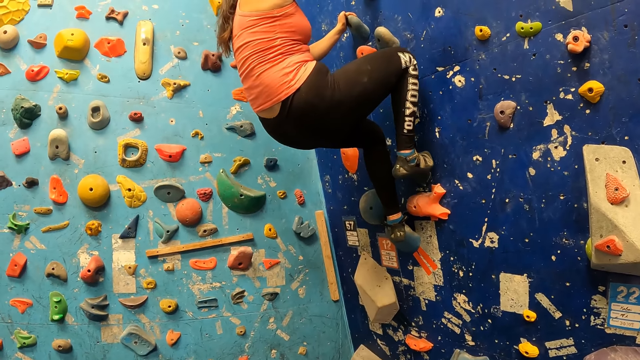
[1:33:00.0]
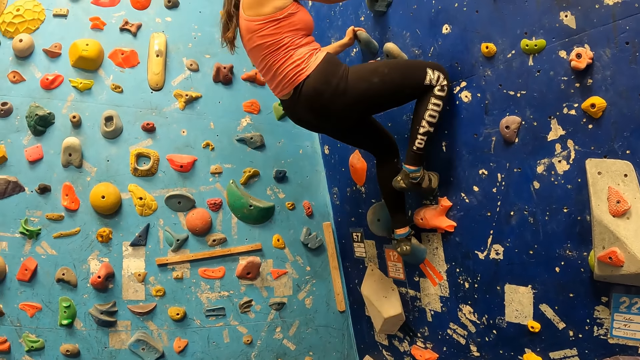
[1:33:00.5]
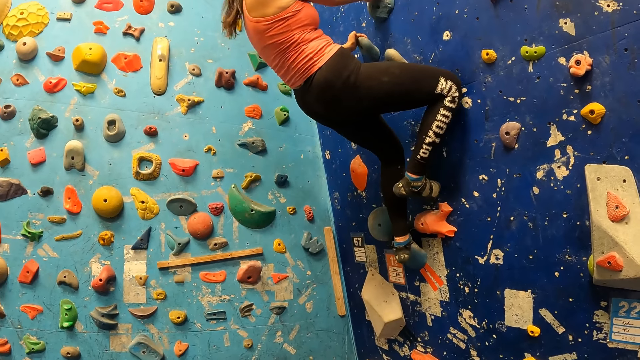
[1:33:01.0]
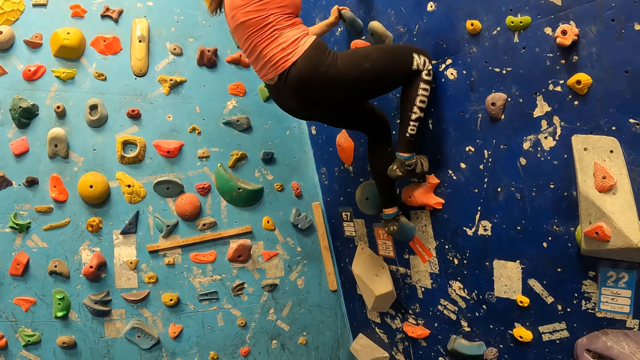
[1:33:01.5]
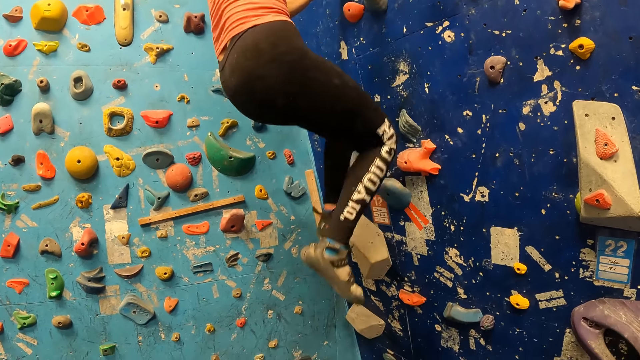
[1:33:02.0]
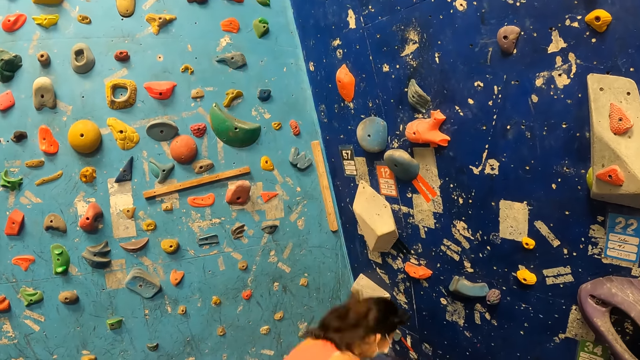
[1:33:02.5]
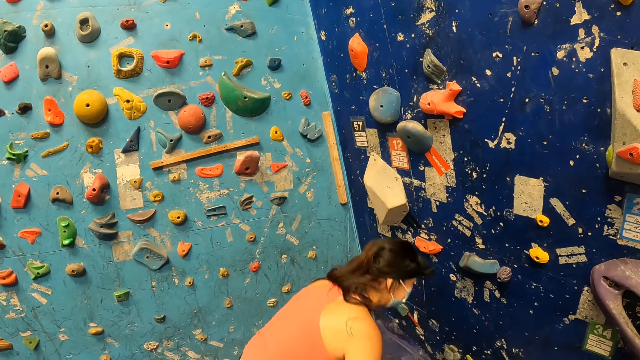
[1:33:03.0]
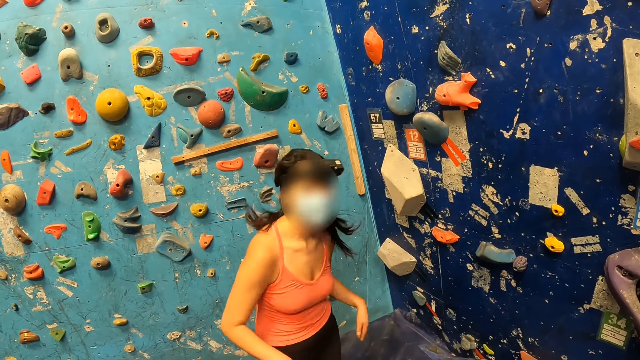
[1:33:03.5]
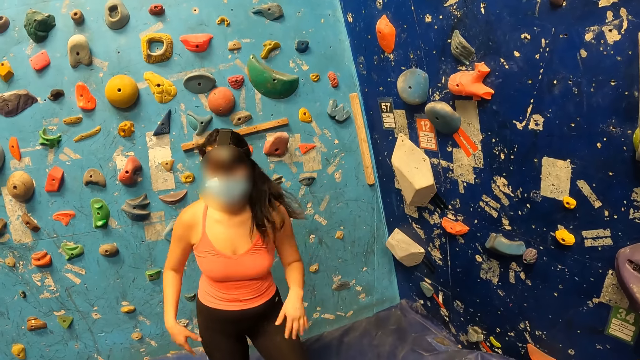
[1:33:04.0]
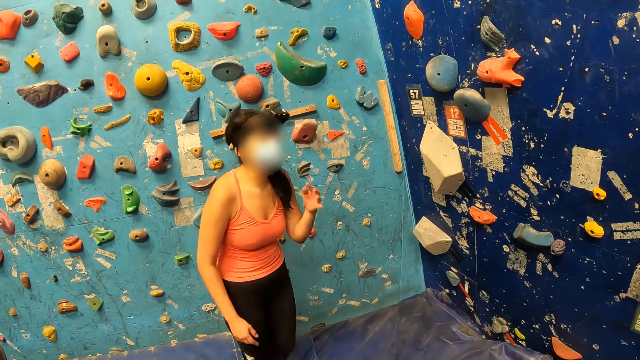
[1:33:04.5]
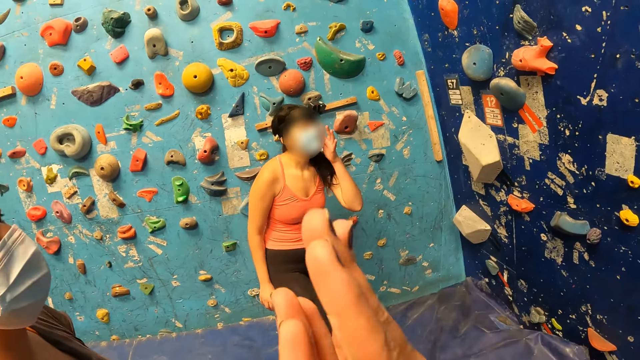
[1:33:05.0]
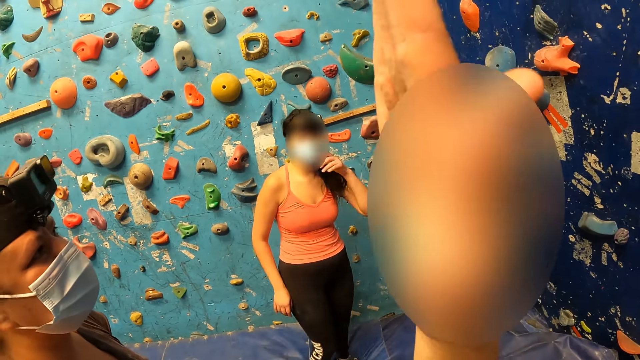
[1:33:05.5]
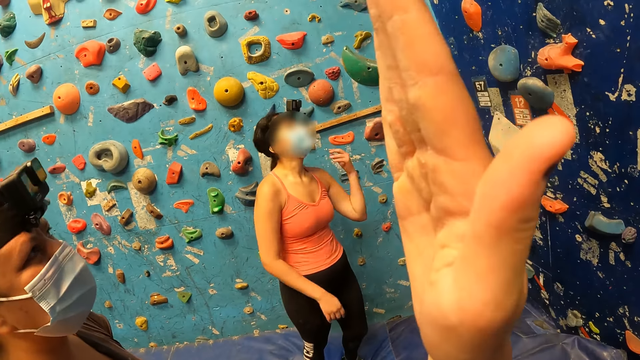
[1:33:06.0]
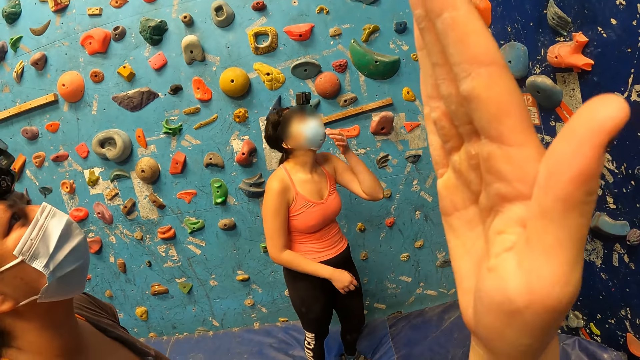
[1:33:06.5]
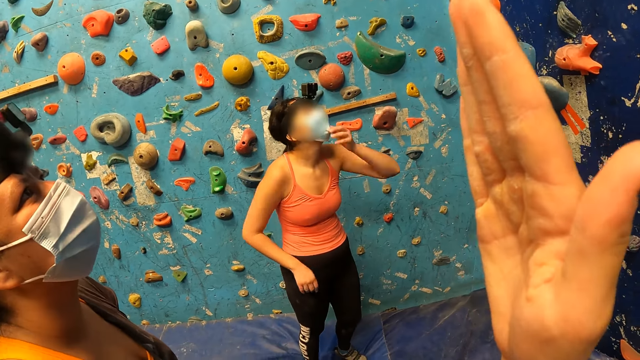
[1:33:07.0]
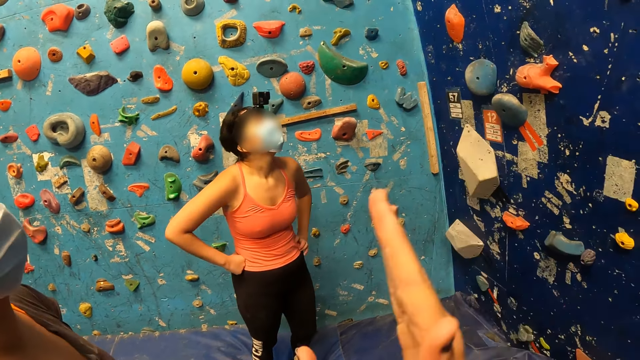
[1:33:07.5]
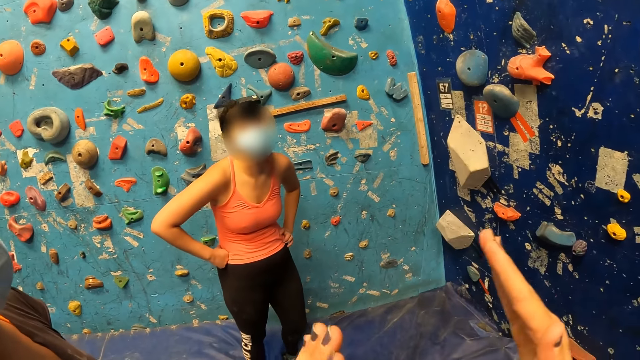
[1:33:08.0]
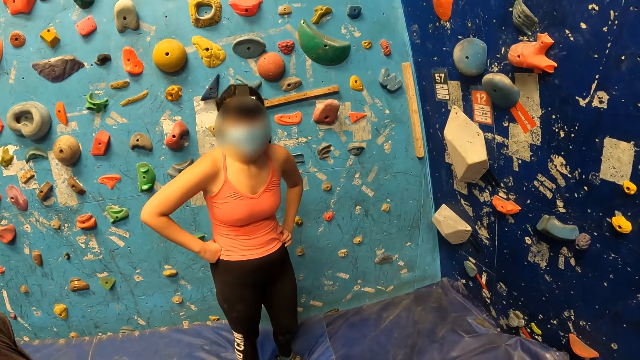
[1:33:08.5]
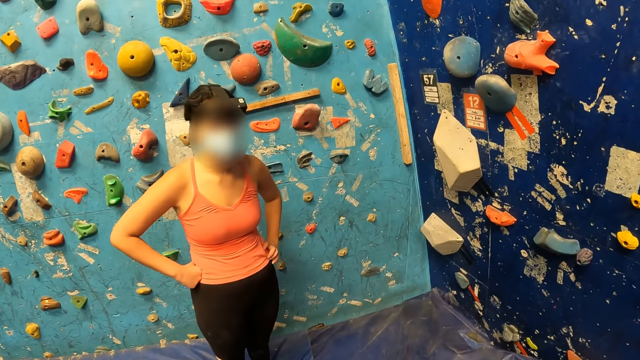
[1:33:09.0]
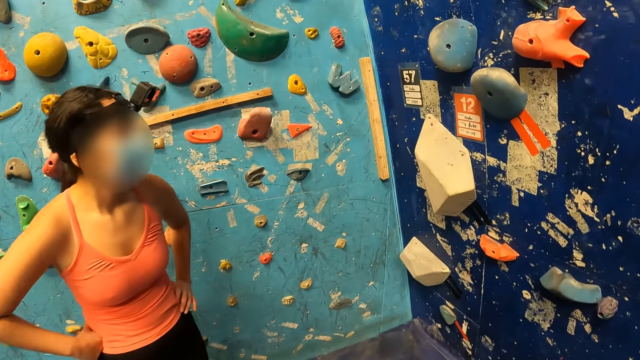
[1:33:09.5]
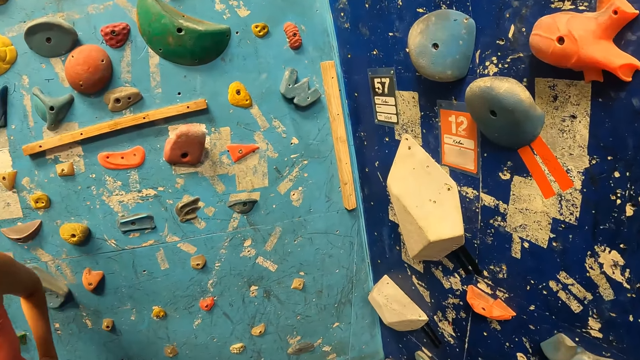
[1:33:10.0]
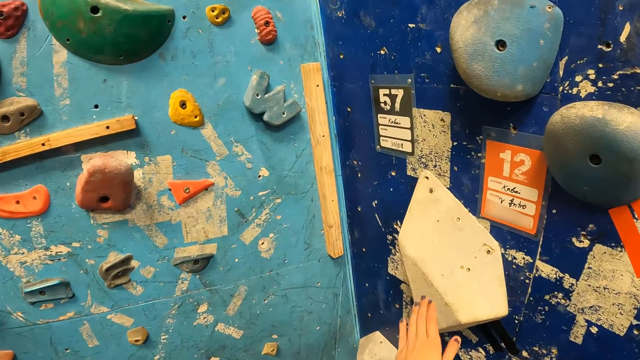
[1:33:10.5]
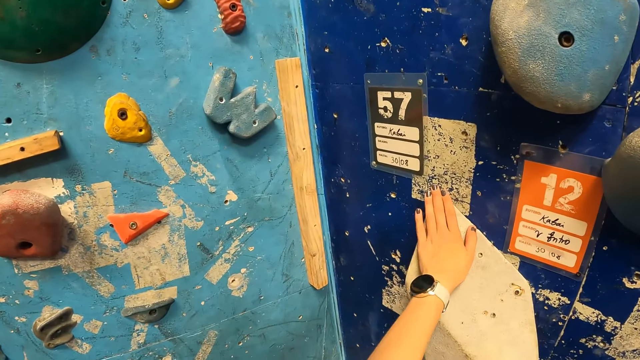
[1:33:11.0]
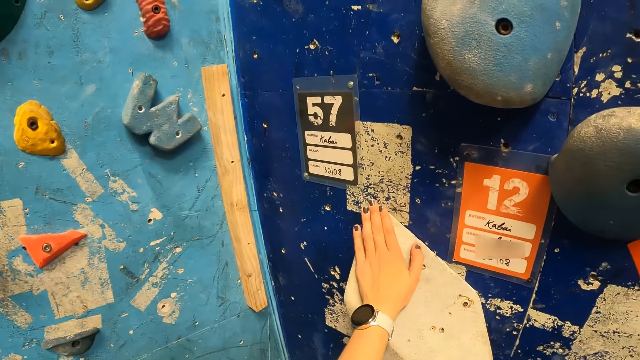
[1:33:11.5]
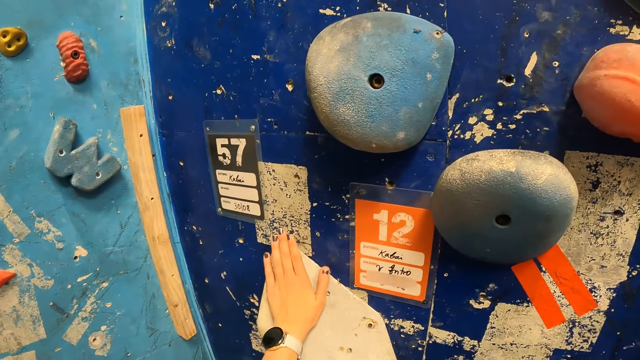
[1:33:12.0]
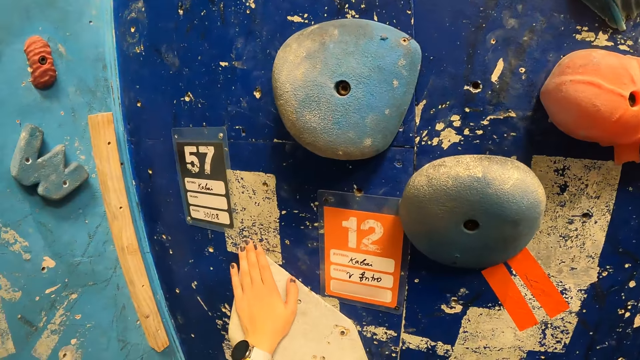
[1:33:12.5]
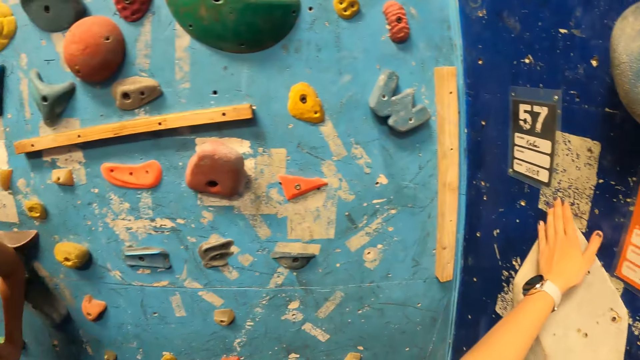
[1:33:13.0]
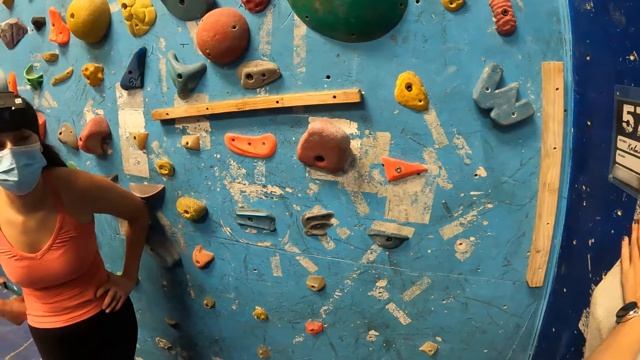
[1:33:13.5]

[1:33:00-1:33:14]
The woman jumps off the climbing wall. The camera wearer raises a hand. She interacts with the woman. She touches a climb hold with her left hand.

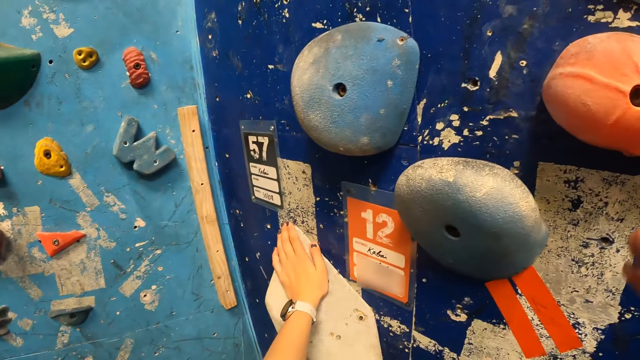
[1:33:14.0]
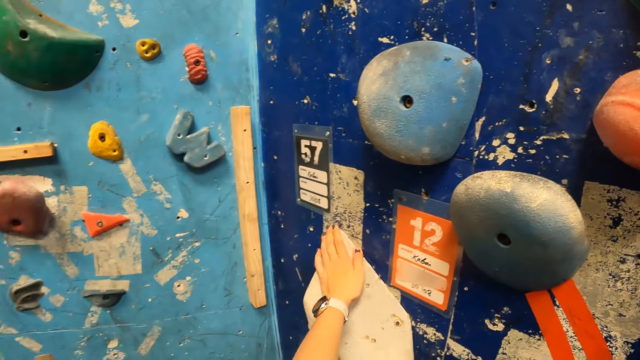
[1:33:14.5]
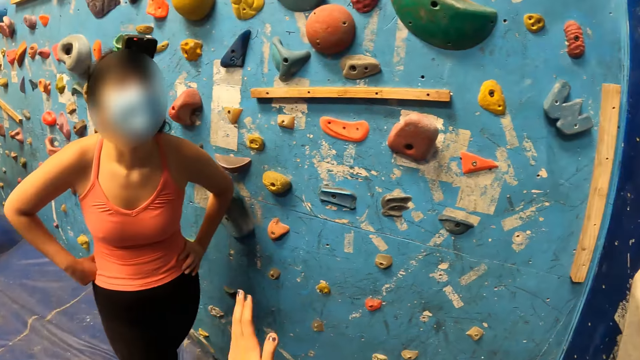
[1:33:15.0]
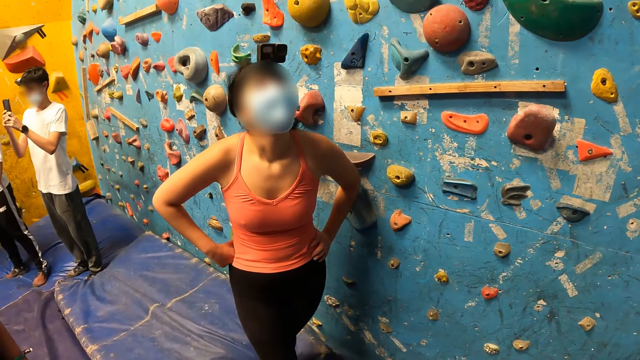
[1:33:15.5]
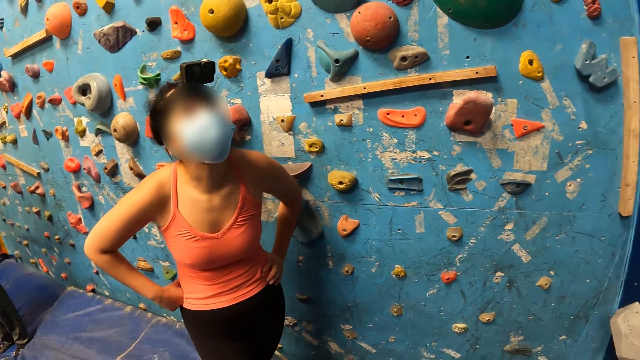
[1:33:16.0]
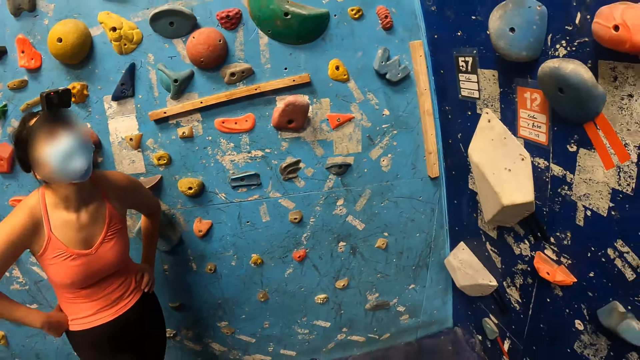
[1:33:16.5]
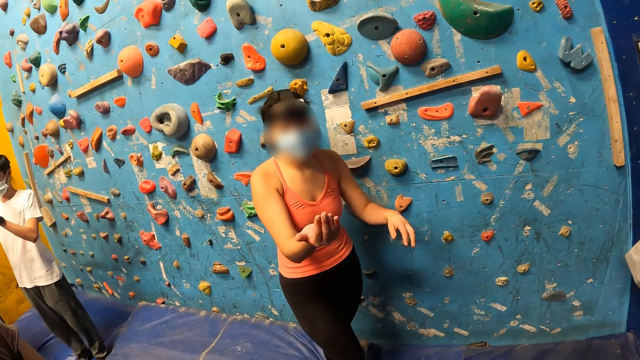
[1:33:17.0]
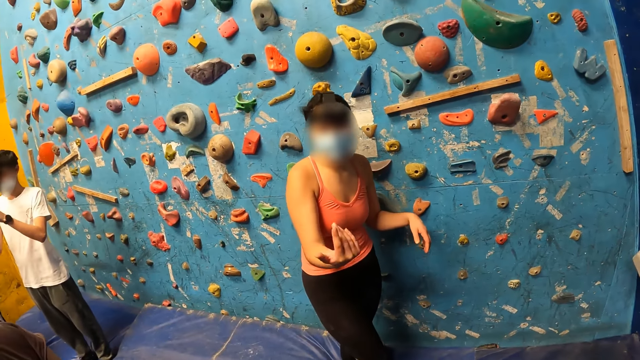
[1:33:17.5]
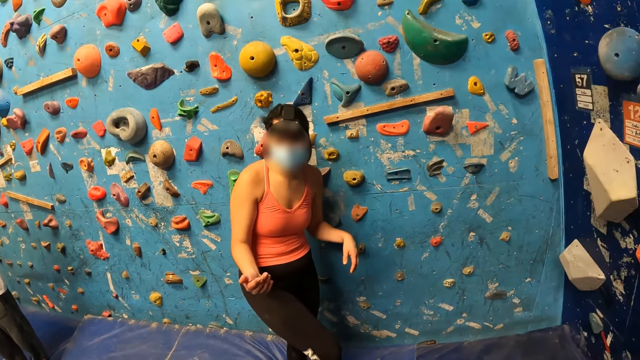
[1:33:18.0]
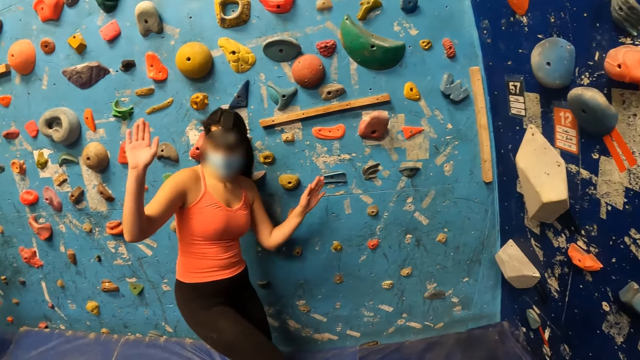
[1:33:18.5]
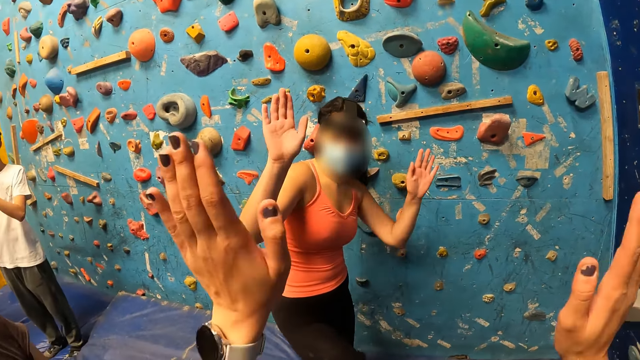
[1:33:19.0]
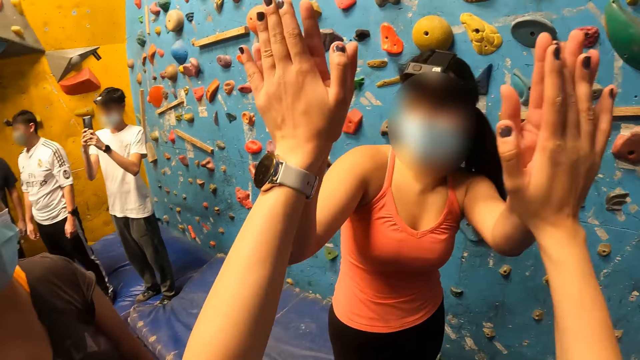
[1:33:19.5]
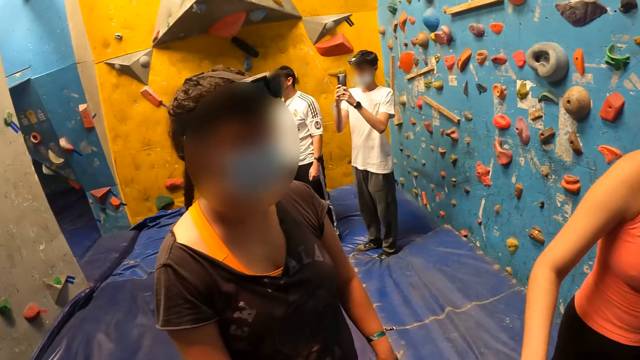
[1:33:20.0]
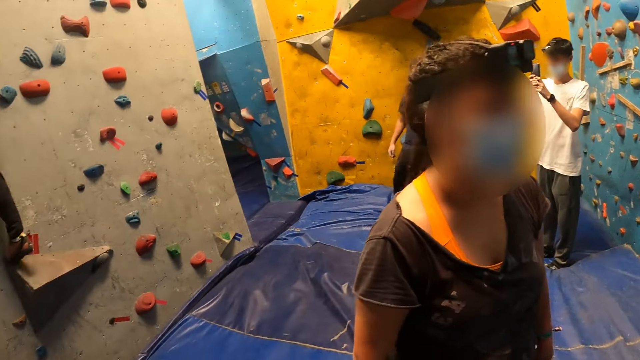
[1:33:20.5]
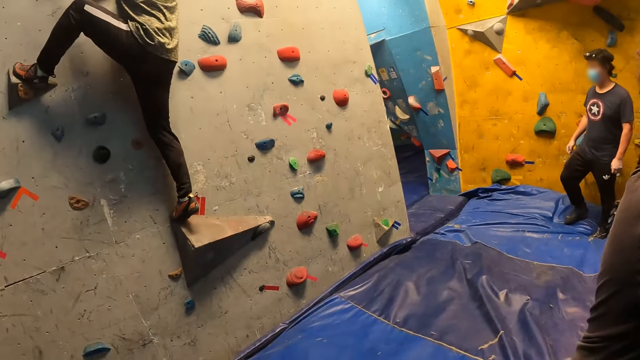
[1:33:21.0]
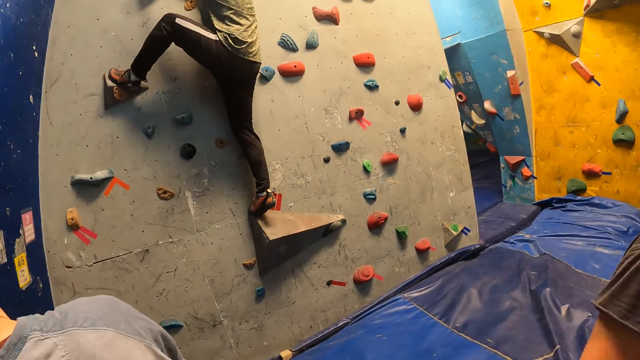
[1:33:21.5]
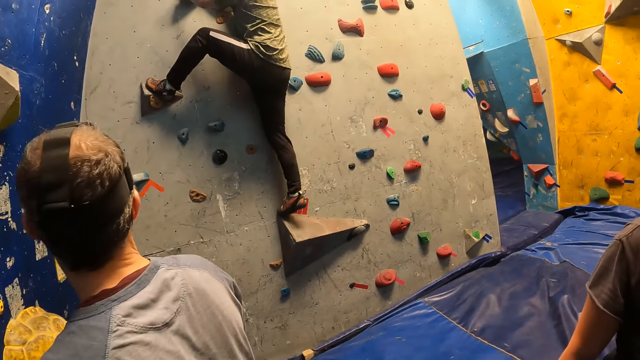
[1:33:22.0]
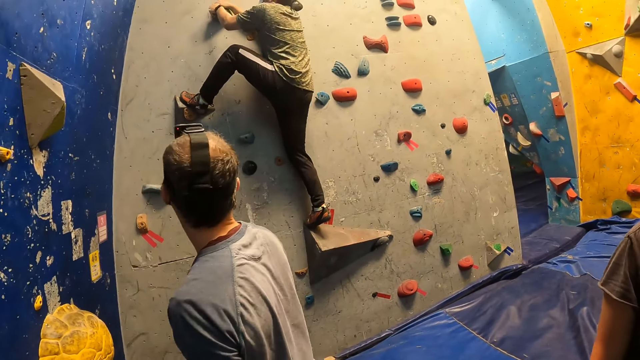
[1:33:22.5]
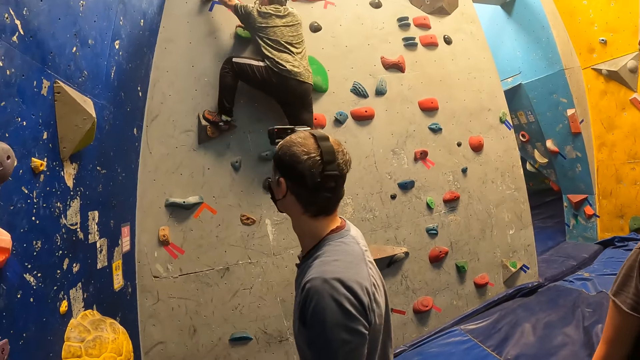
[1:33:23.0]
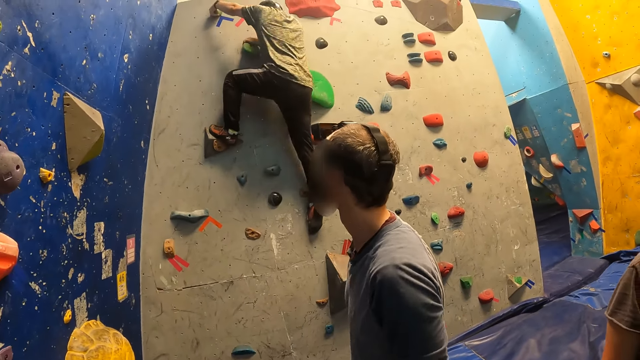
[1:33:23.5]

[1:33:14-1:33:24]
The camera wearer looks around. They interact with the woman. They high five with the woman. A man climbs a climbing wall. The camera wearer looks around.
